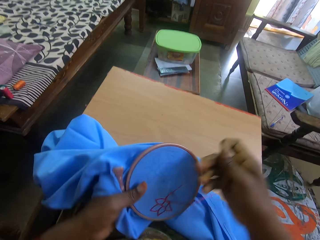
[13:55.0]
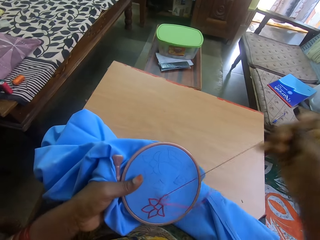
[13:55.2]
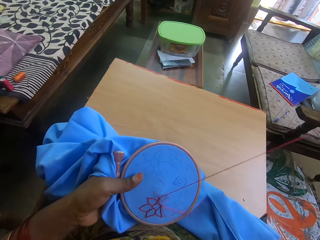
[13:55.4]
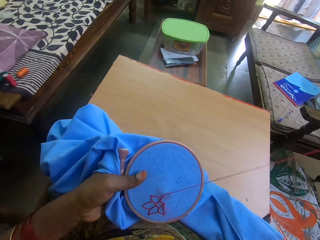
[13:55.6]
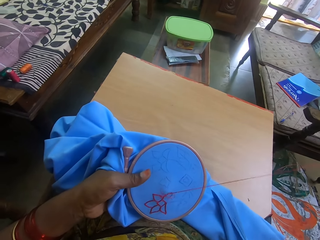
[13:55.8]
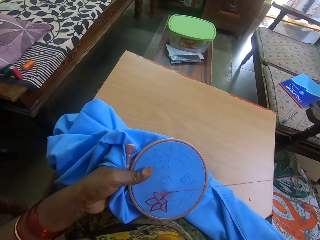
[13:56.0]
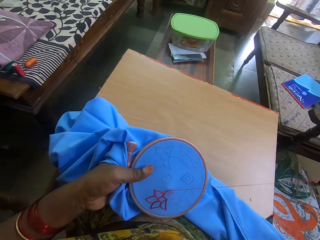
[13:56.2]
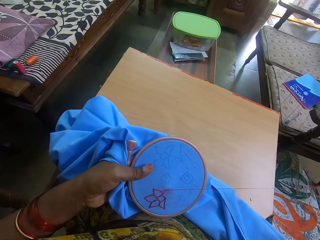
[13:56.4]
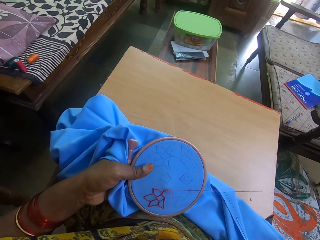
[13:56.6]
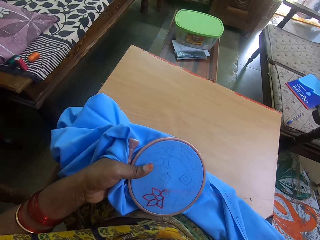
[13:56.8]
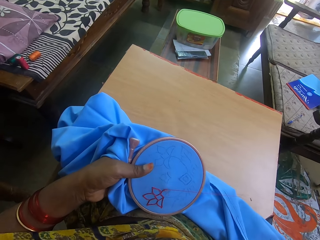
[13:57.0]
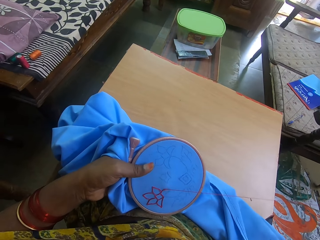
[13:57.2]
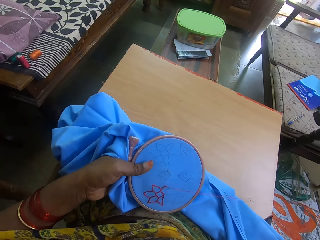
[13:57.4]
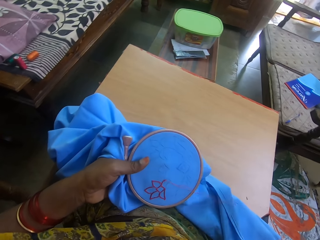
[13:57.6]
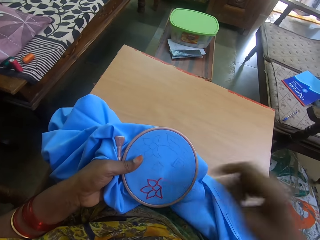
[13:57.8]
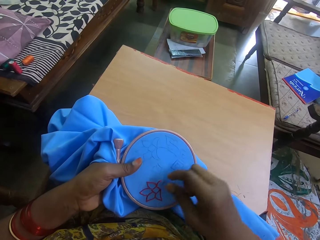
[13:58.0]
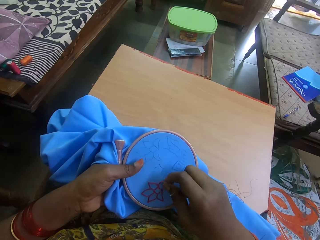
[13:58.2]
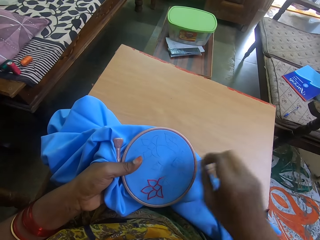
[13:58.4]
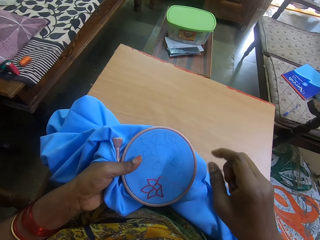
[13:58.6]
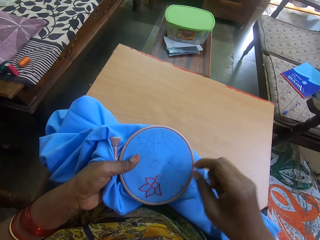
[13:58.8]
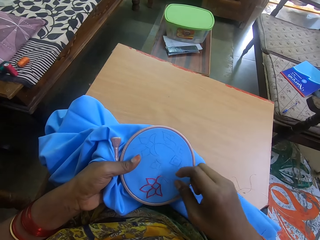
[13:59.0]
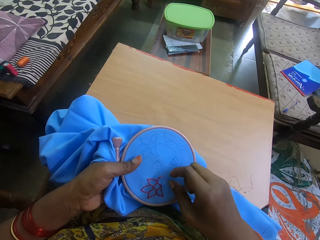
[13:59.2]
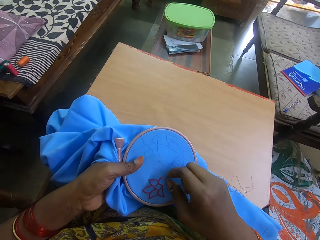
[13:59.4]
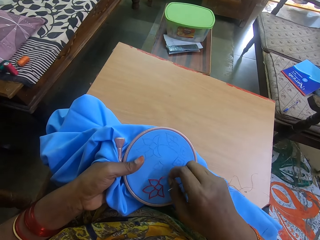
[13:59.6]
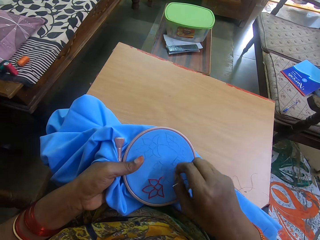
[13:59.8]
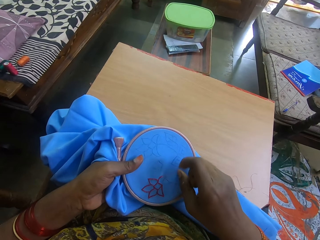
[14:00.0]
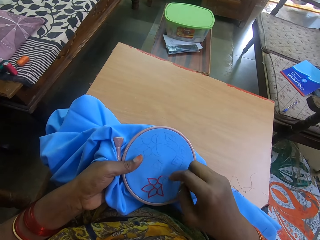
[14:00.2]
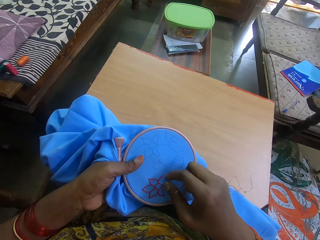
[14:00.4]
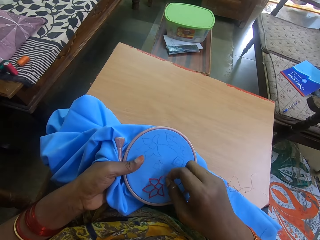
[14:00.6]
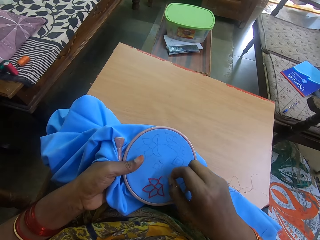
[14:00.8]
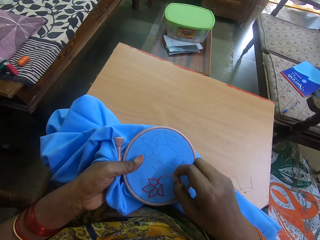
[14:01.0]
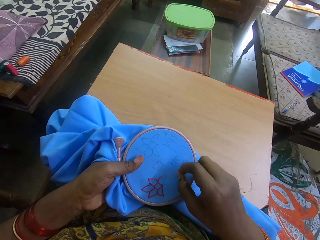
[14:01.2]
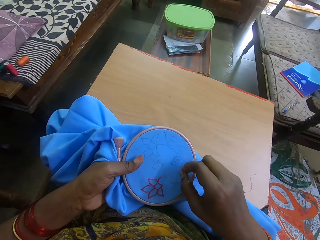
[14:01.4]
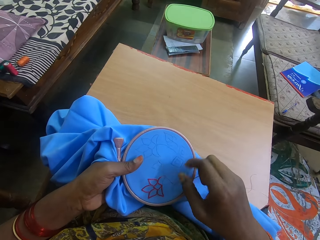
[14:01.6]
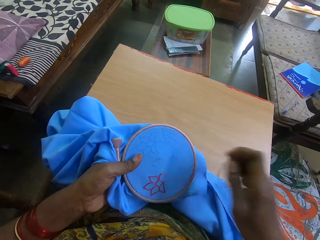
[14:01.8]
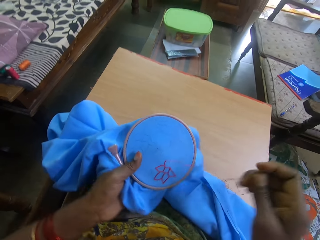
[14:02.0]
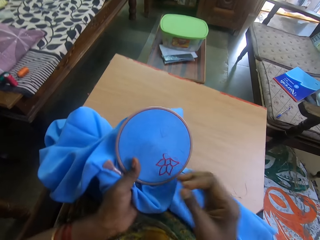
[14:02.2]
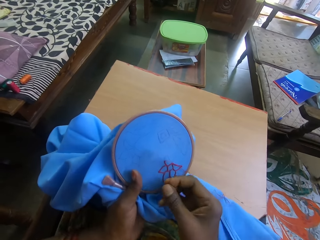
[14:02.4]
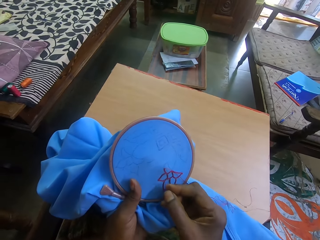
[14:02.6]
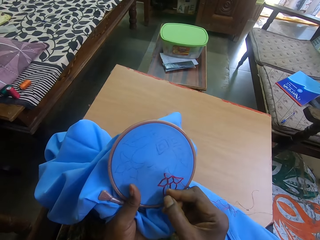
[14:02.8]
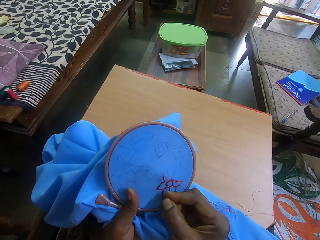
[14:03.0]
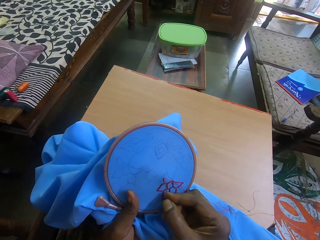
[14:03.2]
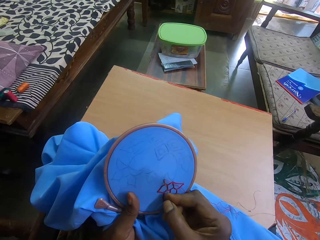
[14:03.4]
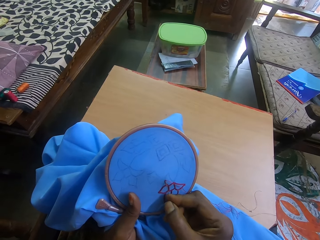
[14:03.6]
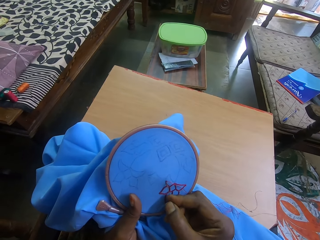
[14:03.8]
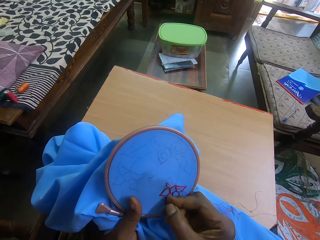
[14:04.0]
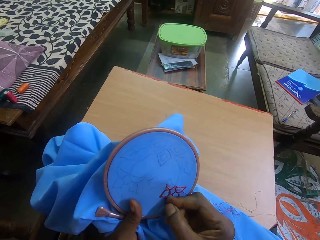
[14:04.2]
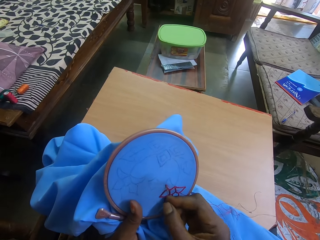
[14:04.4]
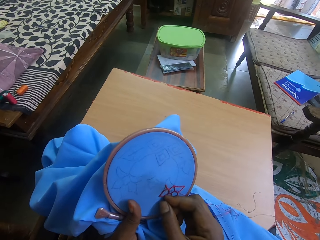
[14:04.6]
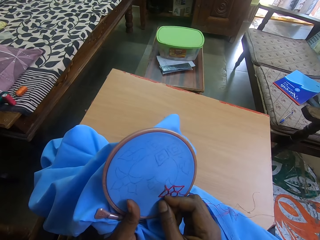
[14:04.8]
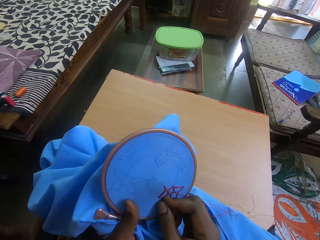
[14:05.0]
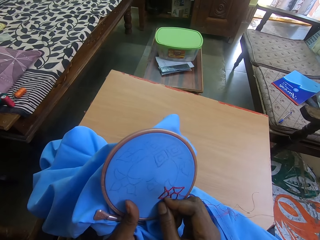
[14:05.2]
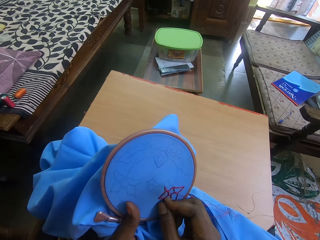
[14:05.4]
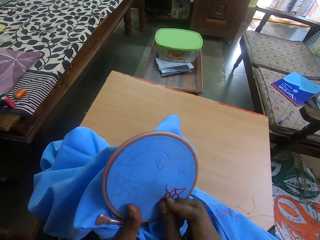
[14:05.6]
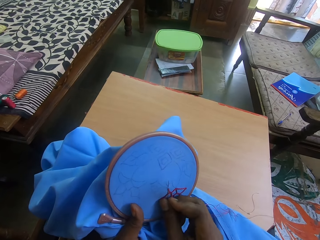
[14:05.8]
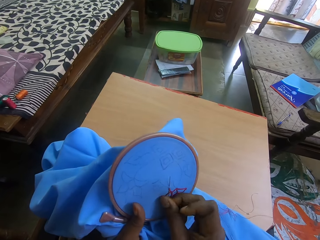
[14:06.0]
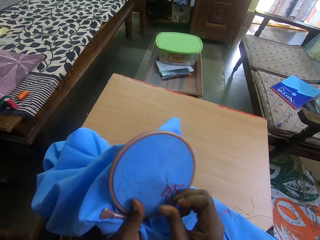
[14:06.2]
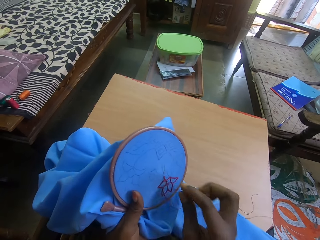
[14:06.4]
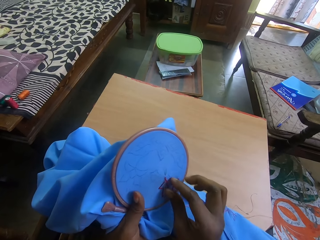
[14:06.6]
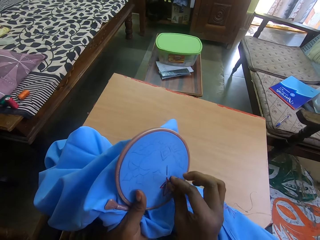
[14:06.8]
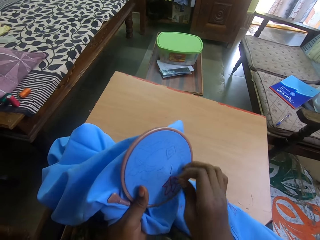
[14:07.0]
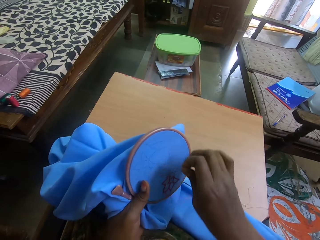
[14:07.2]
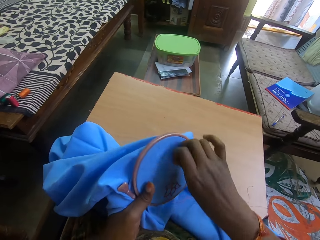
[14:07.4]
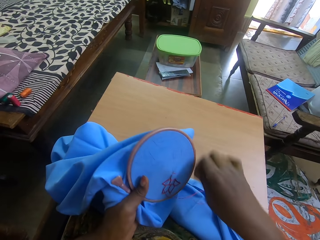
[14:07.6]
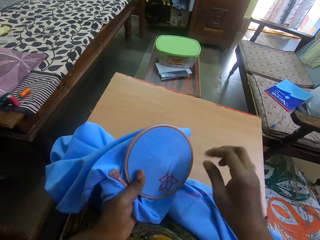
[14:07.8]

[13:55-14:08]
The camera wearer straightens the yarn. They pull thread from the cloth. They sew the cloth using the sewing needle.

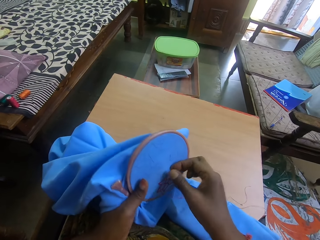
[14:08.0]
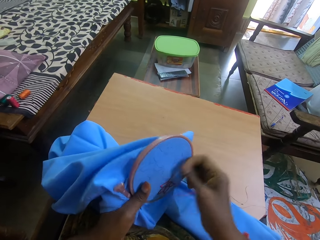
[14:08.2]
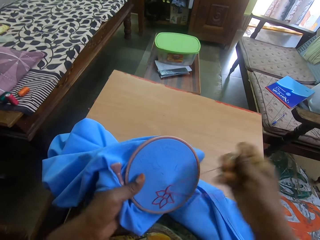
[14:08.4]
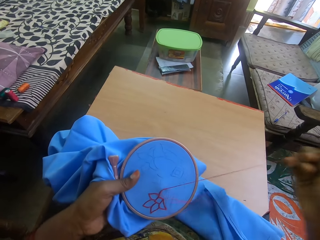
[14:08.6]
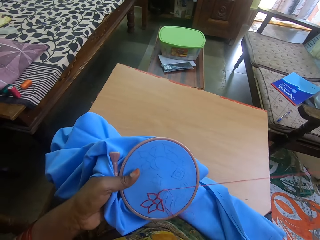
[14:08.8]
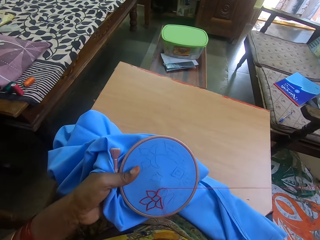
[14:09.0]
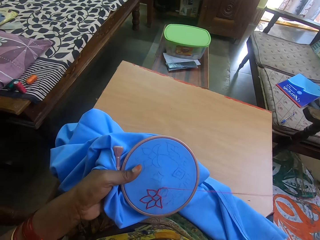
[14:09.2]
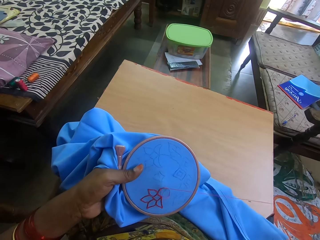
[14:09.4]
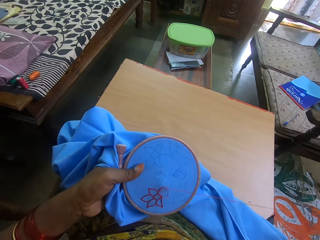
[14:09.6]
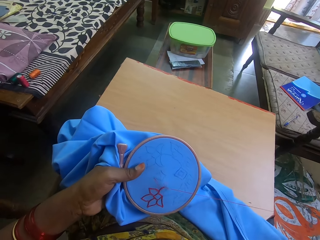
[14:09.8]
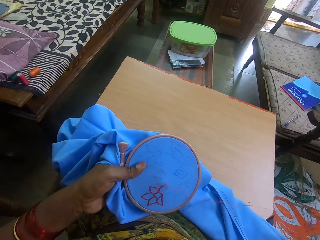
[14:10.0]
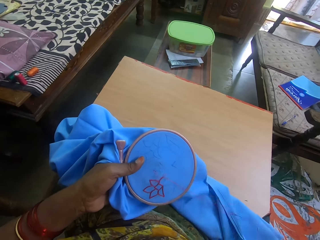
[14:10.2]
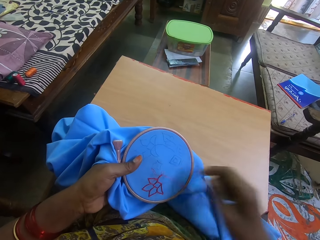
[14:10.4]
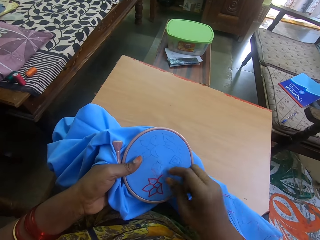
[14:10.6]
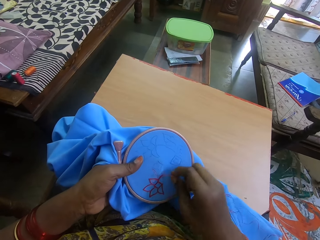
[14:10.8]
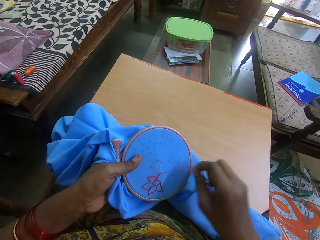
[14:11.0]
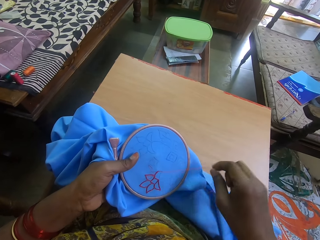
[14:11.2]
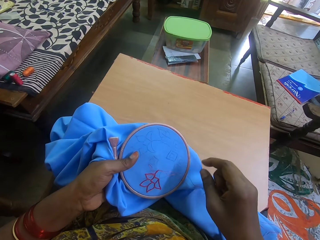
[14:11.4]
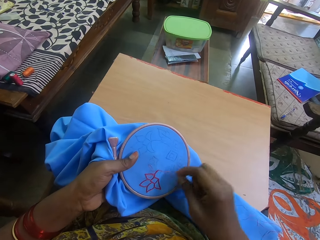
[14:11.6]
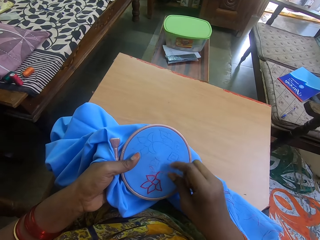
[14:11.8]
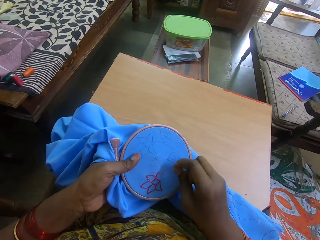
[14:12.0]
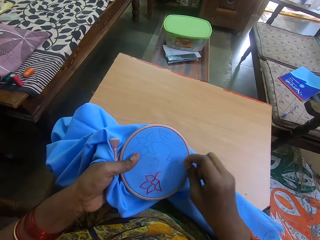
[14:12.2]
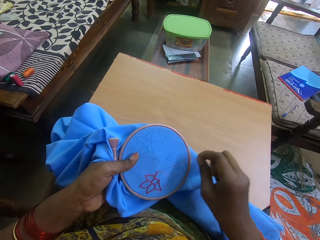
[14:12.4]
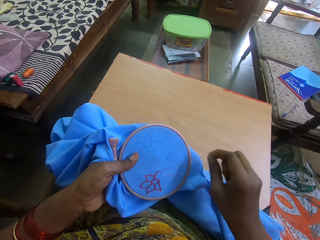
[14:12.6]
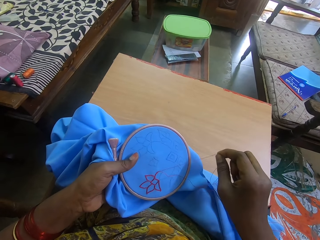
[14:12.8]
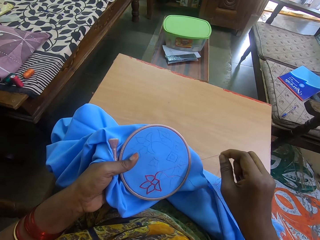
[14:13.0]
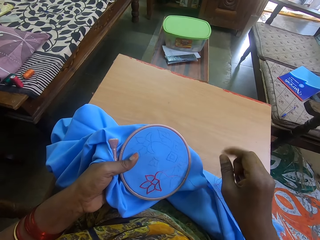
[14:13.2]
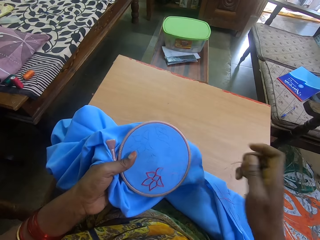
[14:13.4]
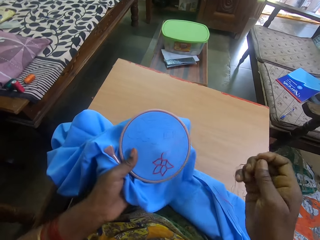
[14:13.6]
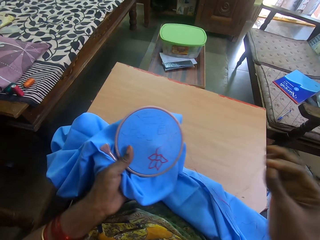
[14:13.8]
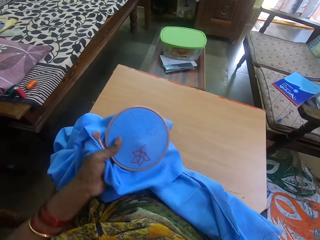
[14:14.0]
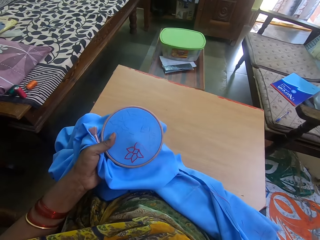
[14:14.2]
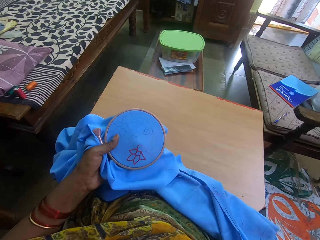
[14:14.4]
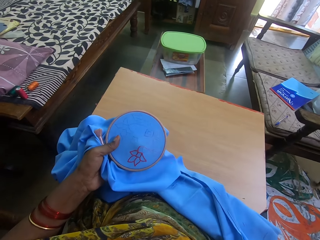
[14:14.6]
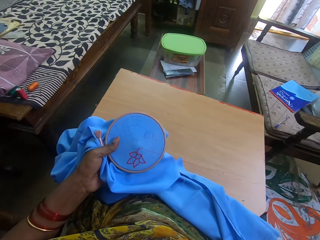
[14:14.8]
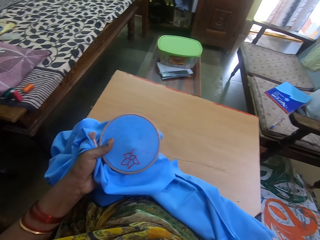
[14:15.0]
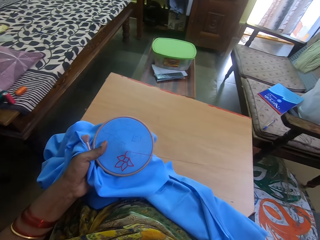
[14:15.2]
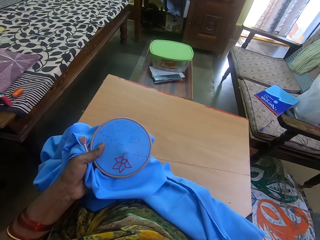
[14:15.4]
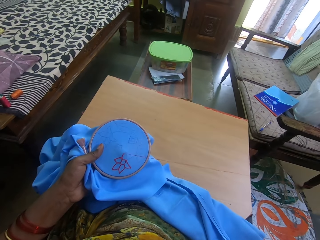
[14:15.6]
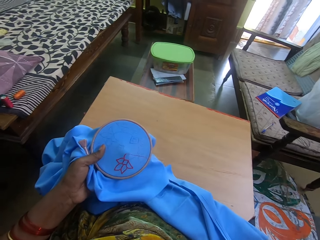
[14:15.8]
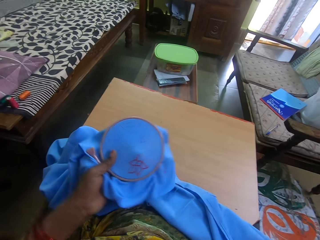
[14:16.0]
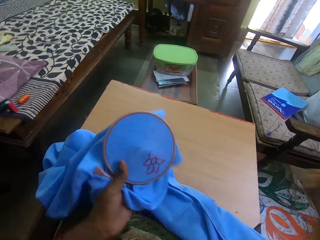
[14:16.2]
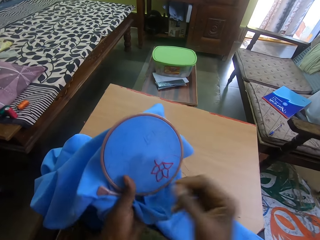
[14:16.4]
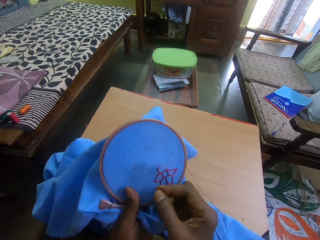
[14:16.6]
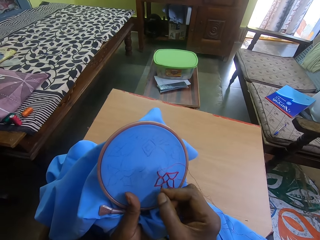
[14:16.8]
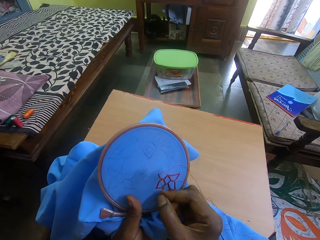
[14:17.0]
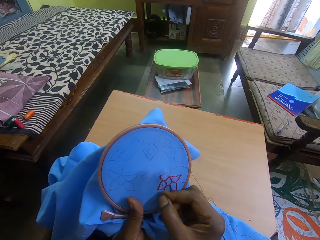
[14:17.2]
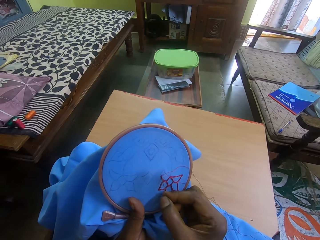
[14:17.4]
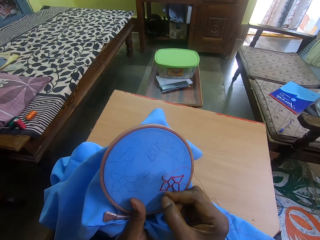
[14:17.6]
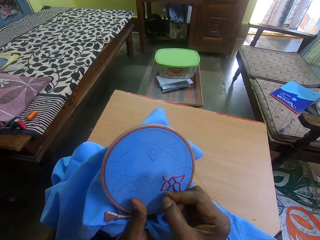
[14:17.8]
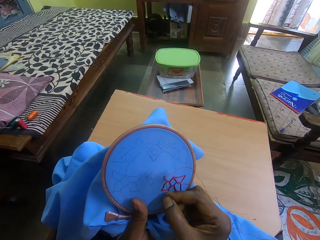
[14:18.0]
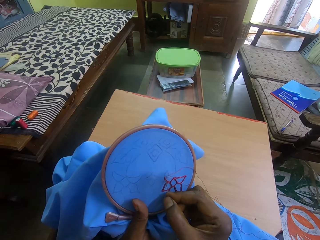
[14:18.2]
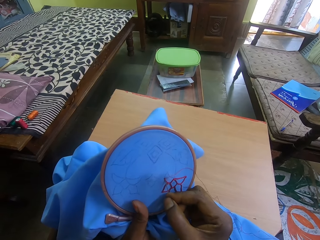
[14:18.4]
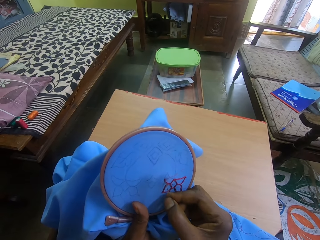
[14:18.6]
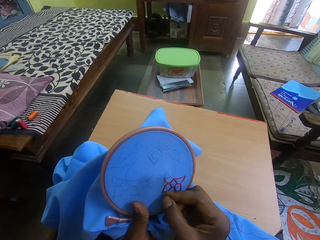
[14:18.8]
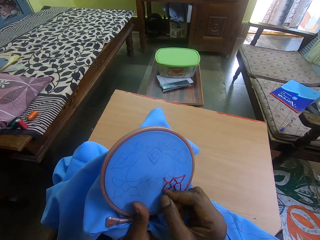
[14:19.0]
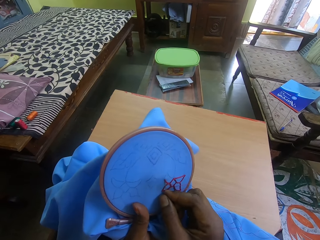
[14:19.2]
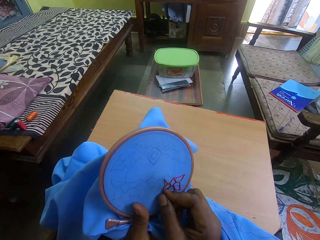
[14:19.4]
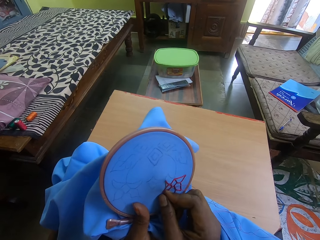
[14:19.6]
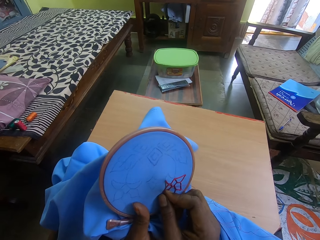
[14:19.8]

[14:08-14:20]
The camera wearer pulls thread from the cloth. They straighten the yarn. They sew the cloth using the sewing needle.
